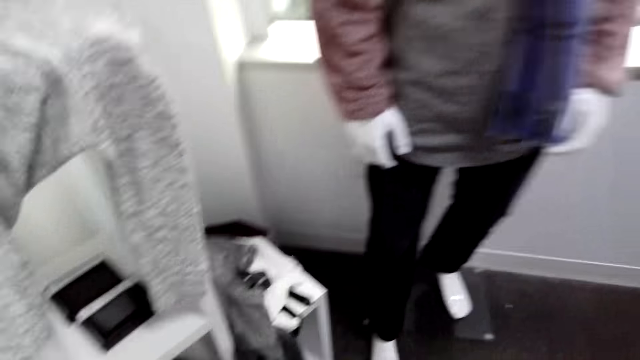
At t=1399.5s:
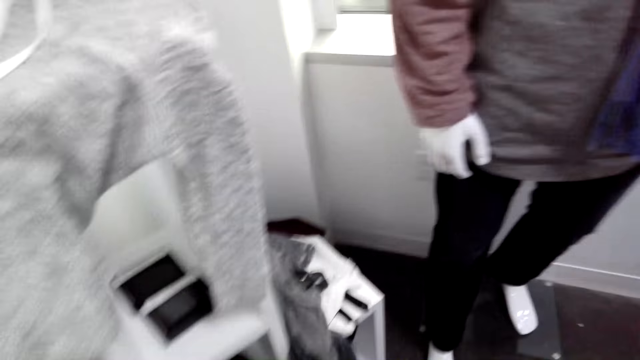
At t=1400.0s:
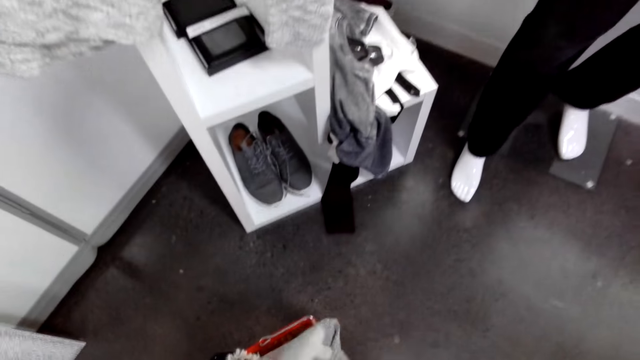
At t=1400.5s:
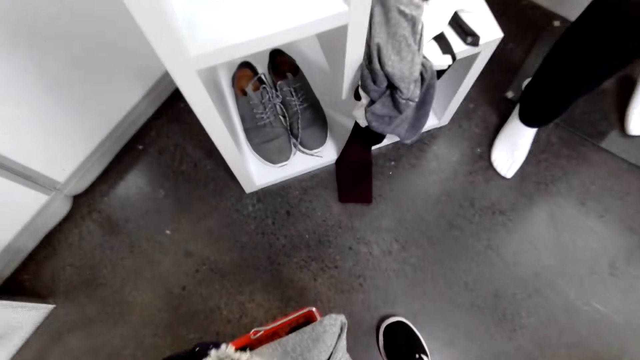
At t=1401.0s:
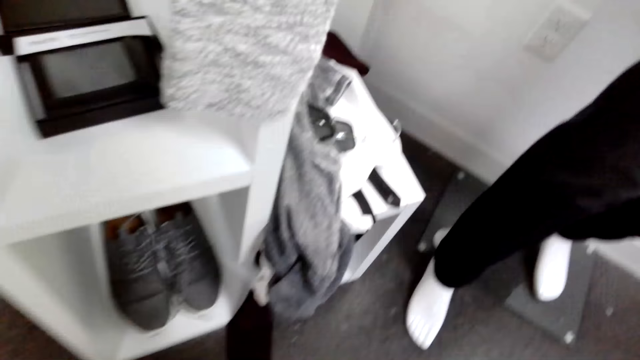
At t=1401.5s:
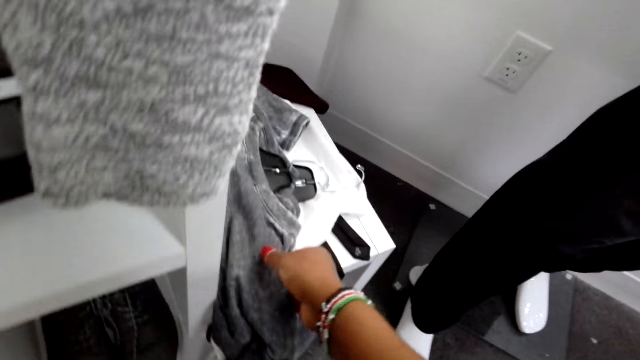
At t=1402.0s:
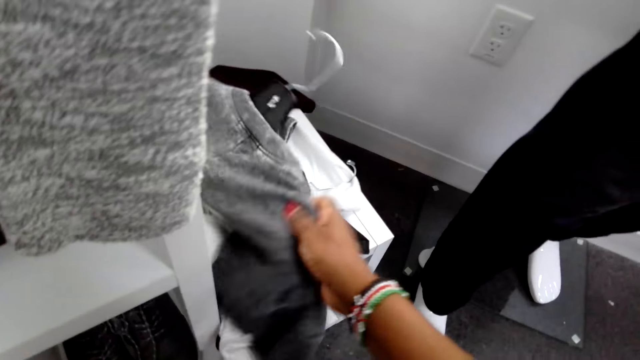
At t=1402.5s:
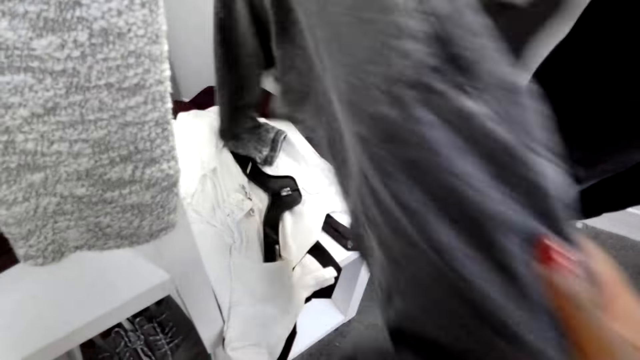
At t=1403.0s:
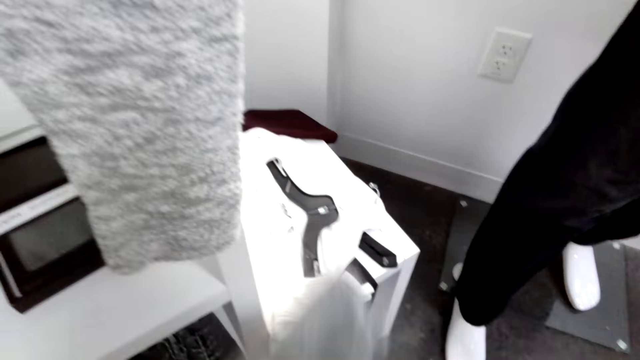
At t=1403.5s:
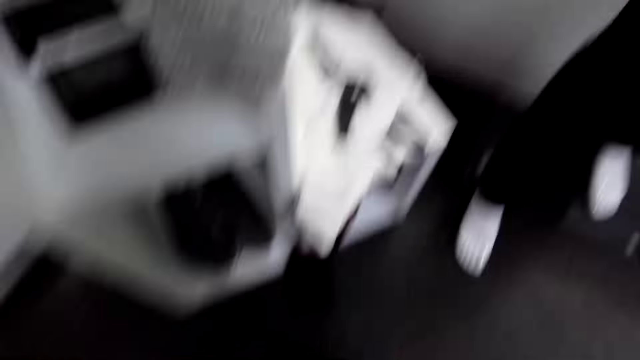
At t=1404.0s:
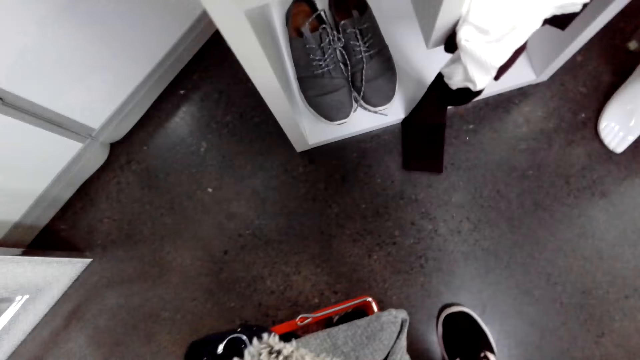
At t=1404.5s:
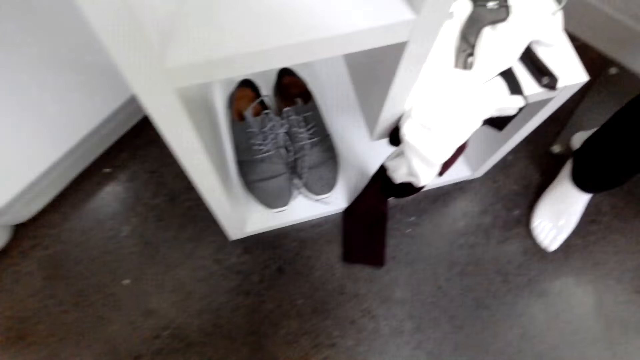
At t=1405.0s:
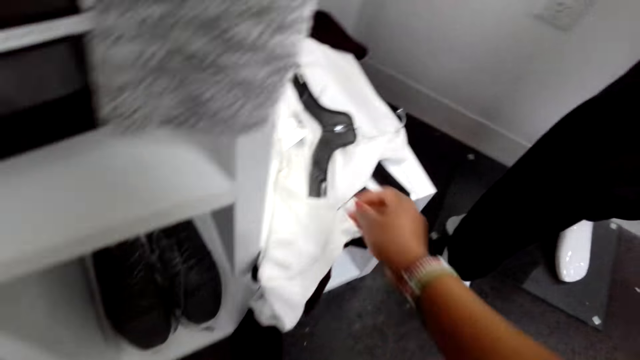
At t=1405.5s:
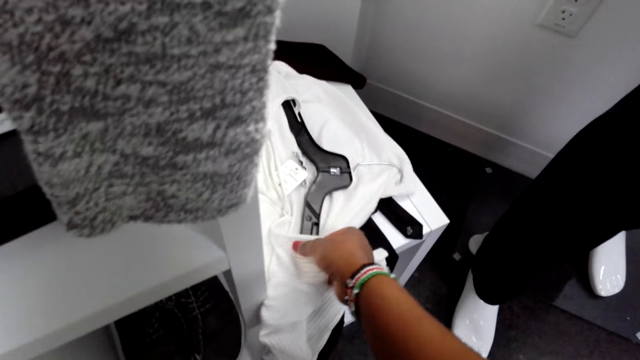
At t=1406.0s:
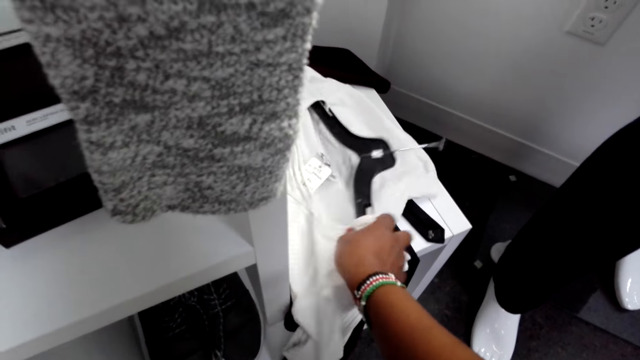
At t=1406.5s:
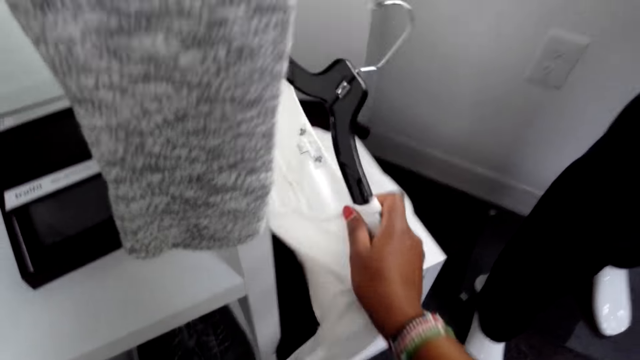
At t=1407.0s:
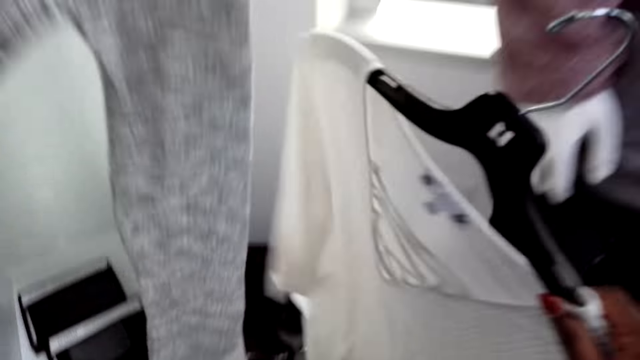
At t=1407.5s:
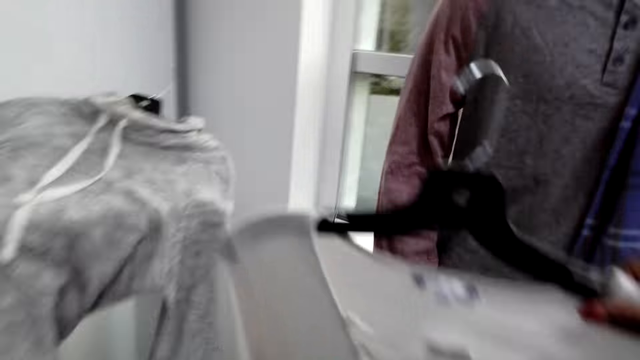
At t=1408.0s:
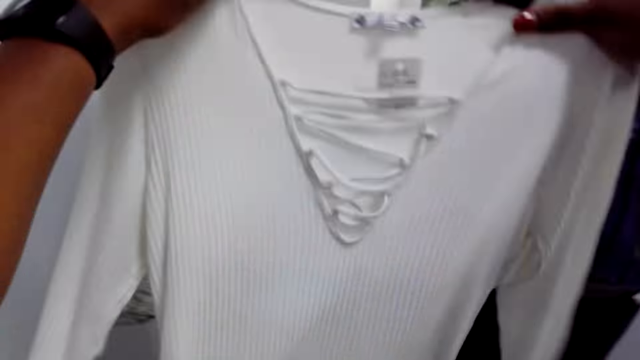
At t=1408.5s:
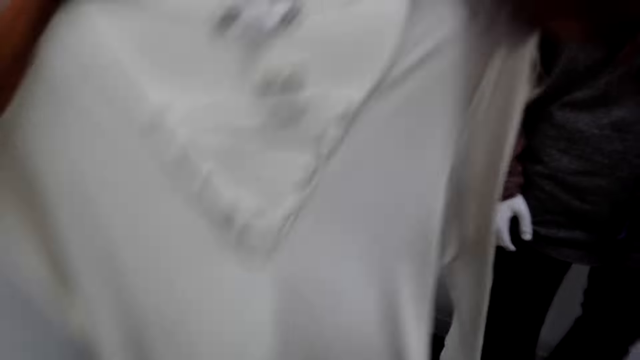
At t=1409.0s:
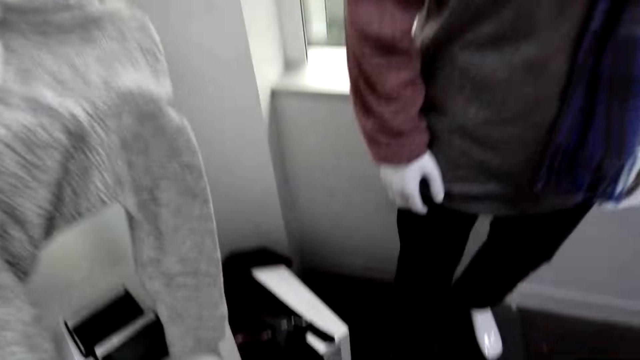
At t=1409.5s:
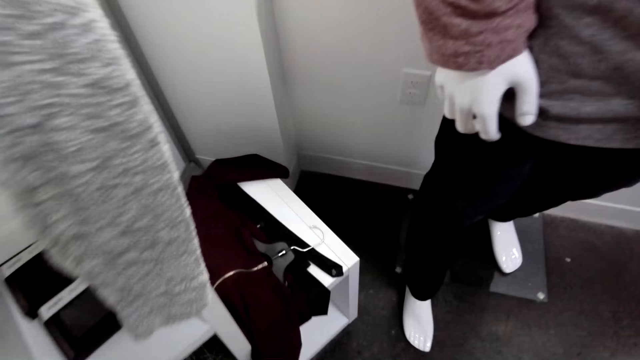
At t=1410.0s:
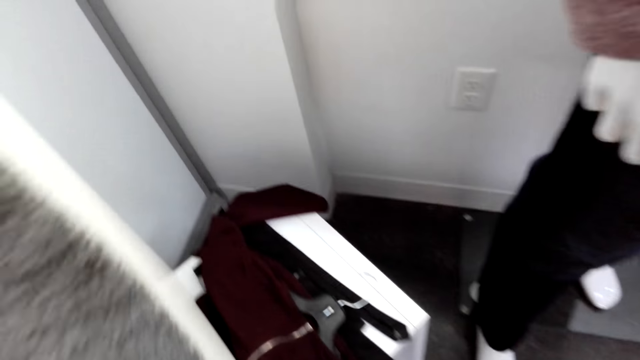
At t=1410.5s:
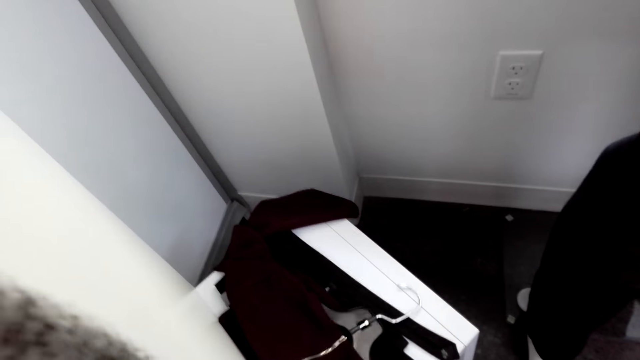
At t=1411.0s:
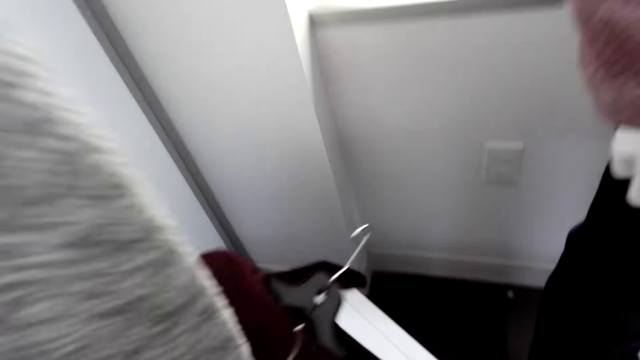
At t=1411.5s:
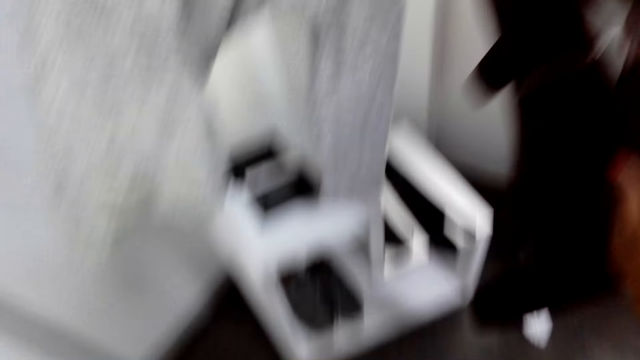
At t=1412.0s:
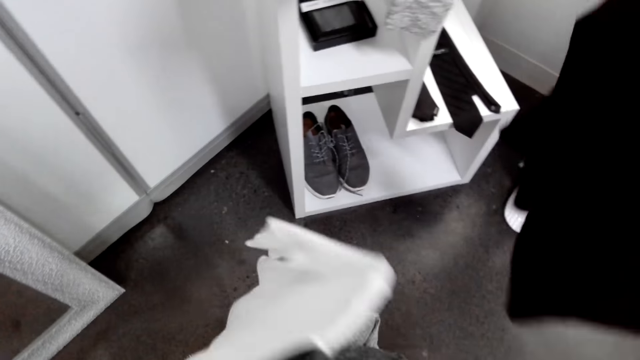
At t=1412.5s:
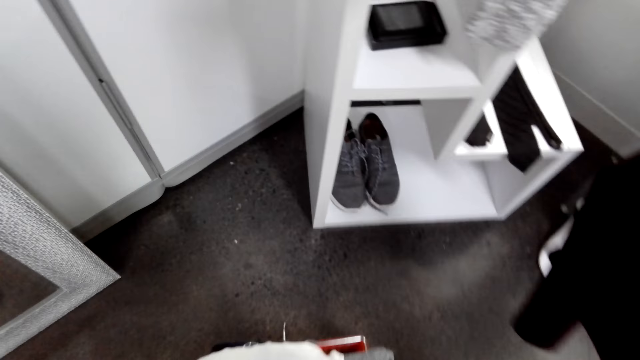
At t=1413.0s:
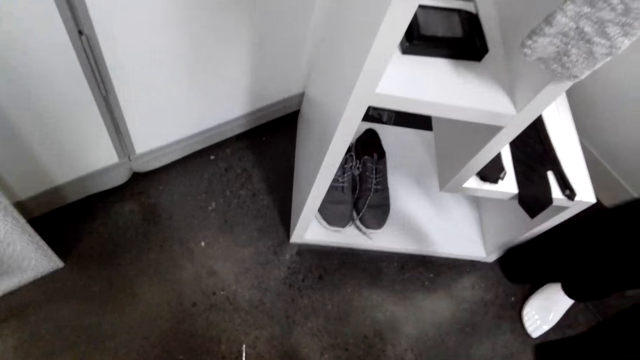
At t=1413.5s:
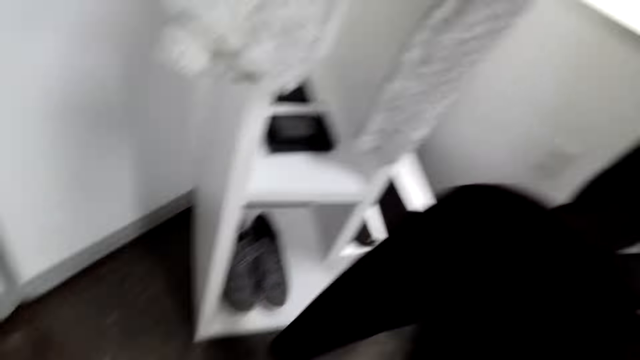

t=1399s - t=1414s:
A person holds cloth with the left hand. The camera wearer puts a sweater in a cart. They look around. The person picks up a cloth. The camera wearer picks up a sweater on a stand. They look around. They pick up a blouse on the stand. The person picks up the cloth. The camera wearer compares the clothes. They look around. They pick up the sweater on the stand. They look around.

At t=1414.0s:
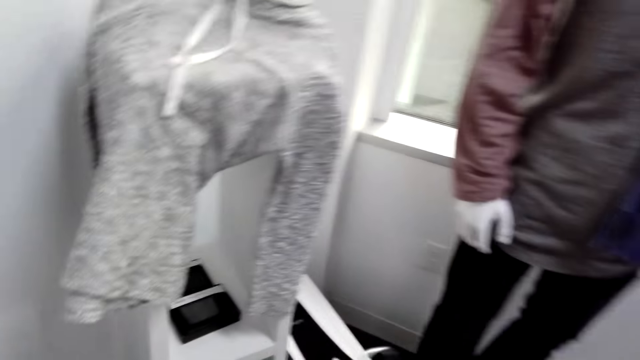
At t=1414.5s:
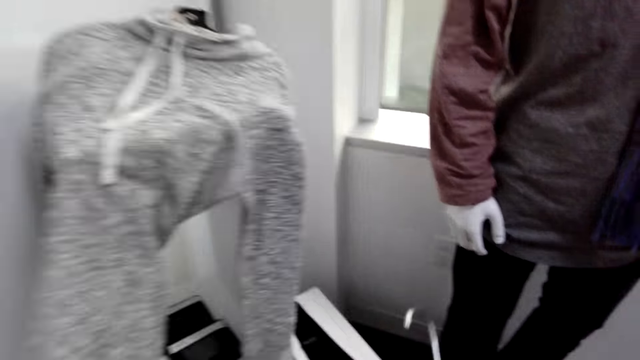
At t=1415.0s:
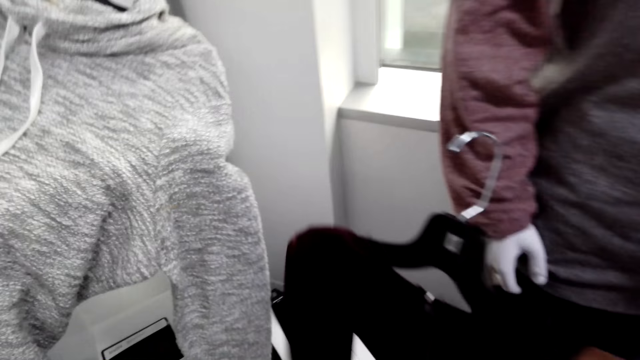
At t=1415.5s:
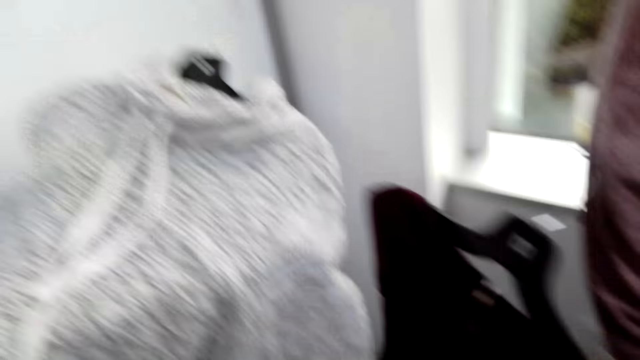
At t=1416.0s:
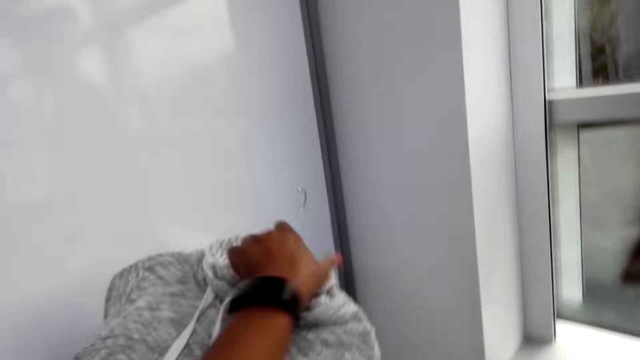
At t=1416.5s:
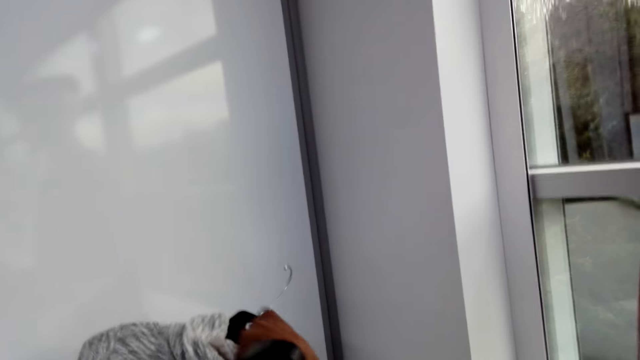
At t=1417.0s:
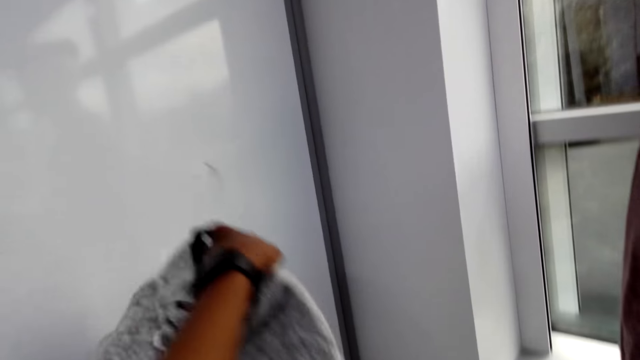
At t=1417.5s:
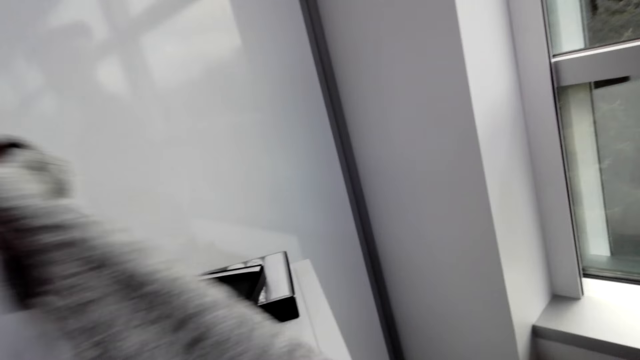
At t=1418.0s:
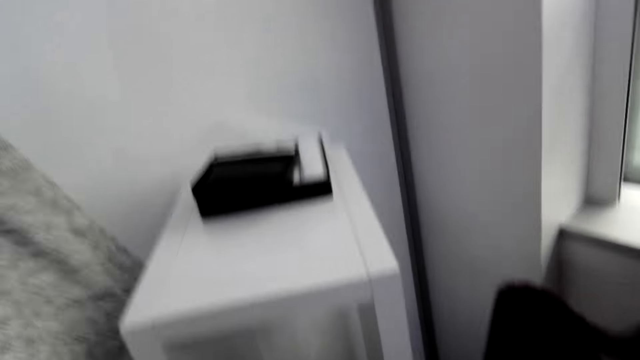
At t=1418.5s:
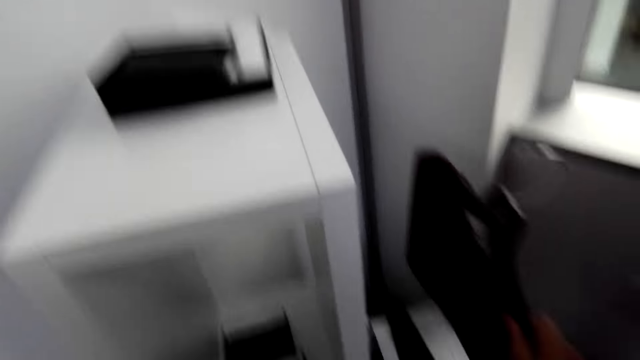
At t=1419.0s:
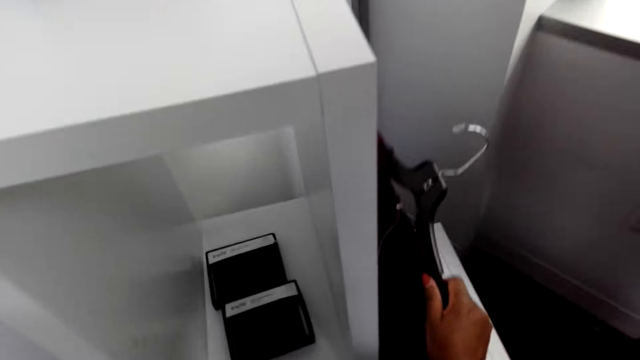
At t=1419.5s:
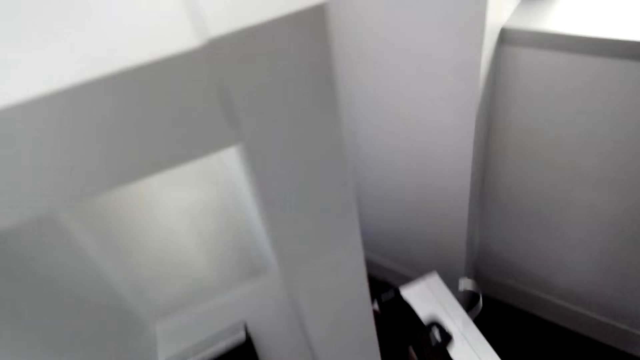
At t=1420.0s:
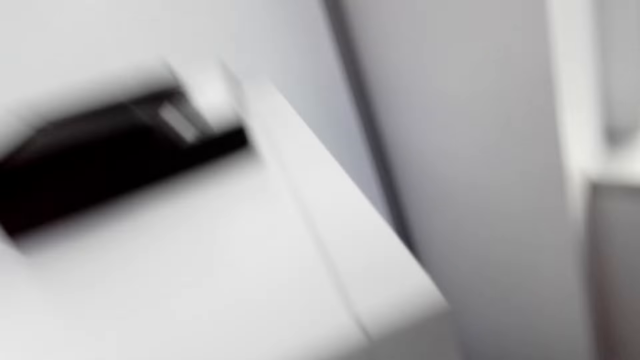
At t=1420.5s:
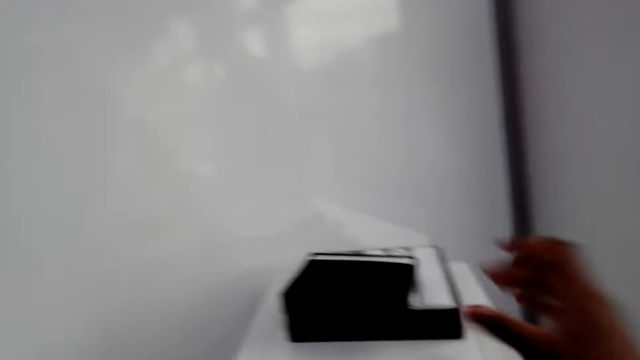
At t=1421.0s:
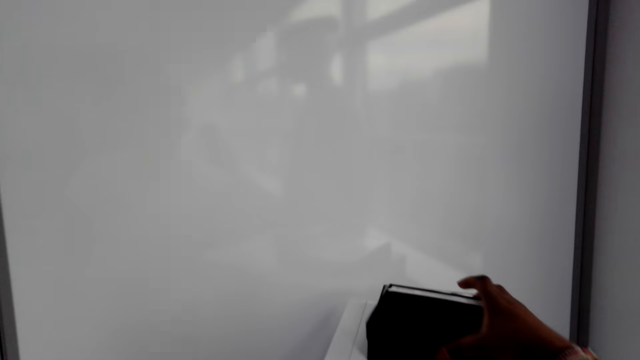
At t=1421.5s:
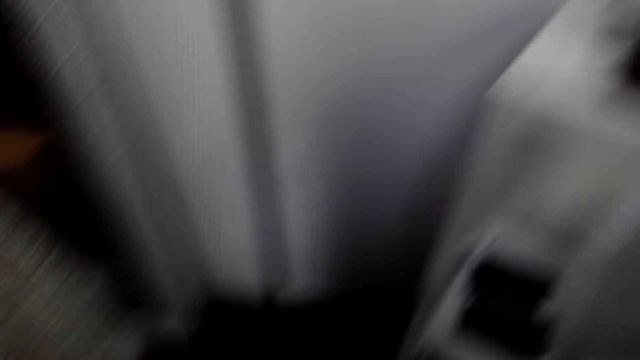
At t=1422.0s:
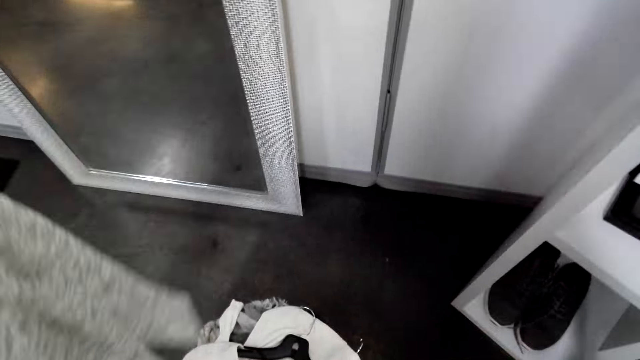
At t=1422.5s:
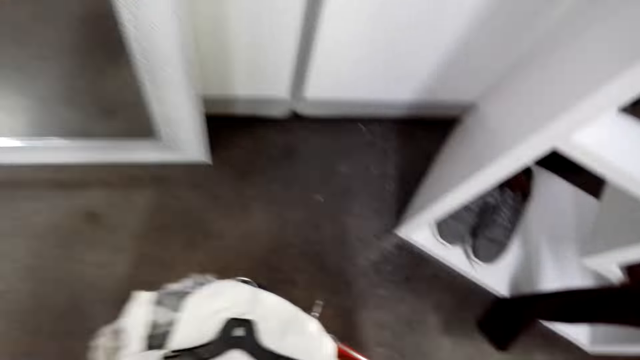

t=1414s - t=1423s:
A person holds cloth. The camera wearer picks up a sweater on a stand. The person holds the cloth. The camera wearer puts a blouse on the stand. The person places the cloth down. The camera wearer looks around. They align a box of handkerchiefs on the stand. They pick up something. They move around.
